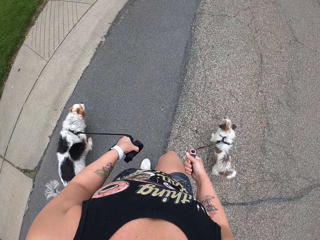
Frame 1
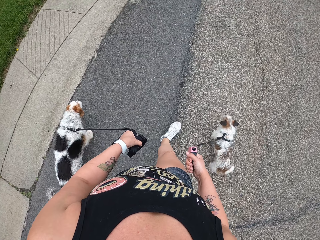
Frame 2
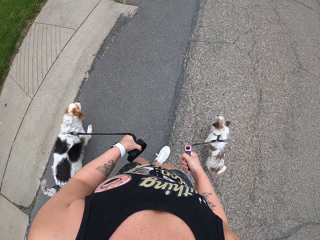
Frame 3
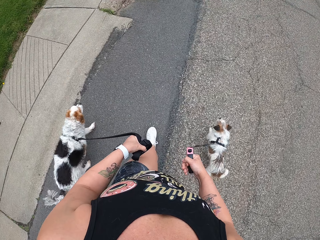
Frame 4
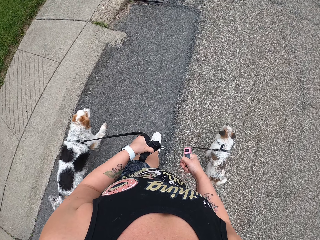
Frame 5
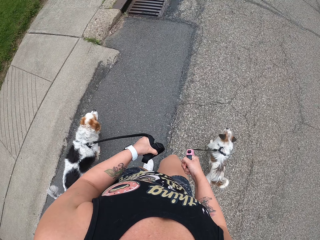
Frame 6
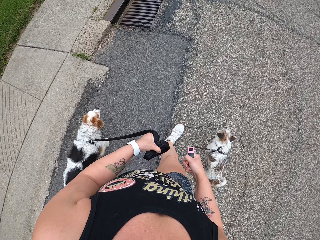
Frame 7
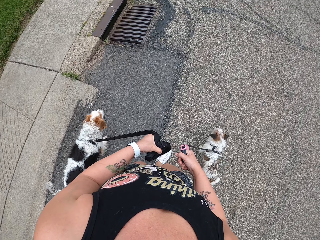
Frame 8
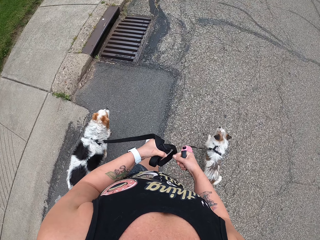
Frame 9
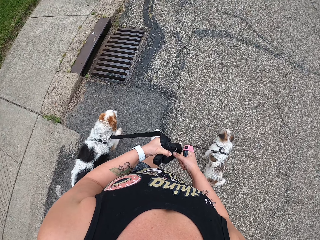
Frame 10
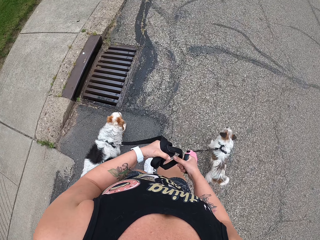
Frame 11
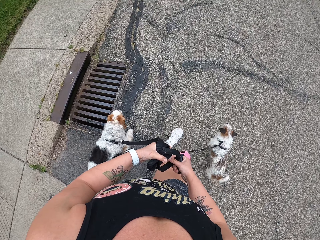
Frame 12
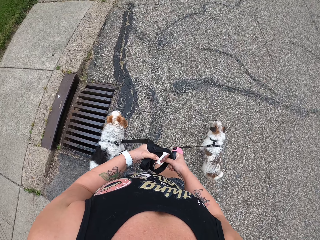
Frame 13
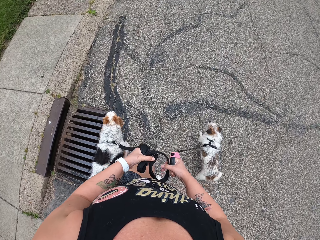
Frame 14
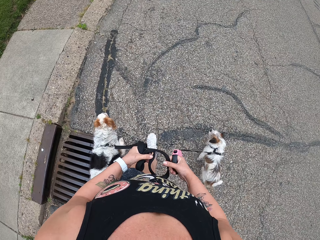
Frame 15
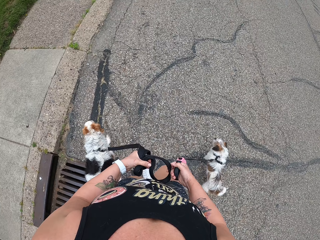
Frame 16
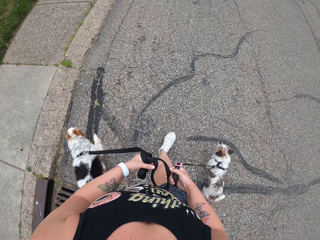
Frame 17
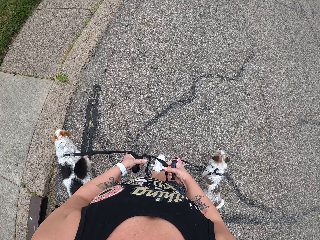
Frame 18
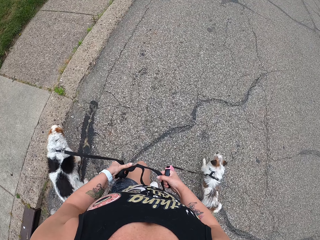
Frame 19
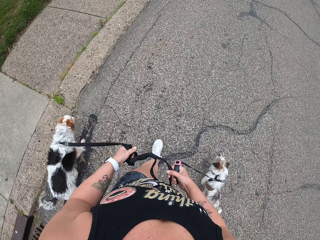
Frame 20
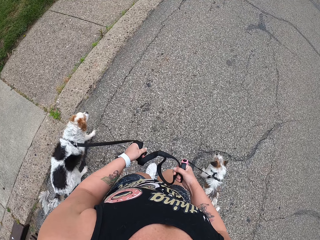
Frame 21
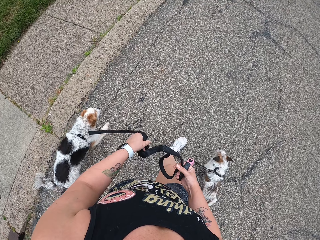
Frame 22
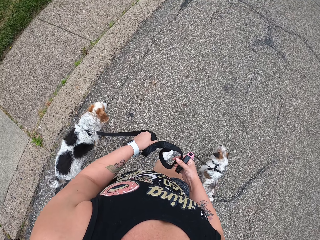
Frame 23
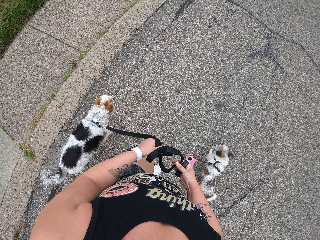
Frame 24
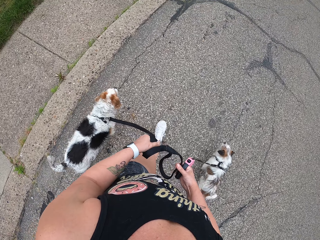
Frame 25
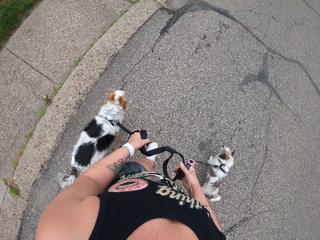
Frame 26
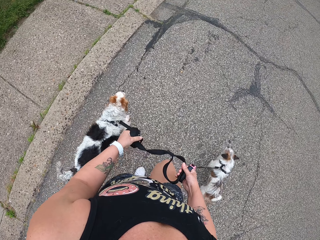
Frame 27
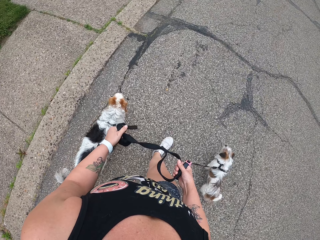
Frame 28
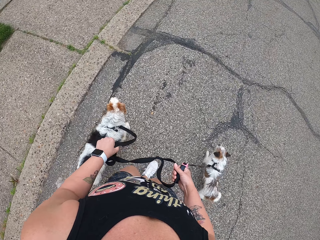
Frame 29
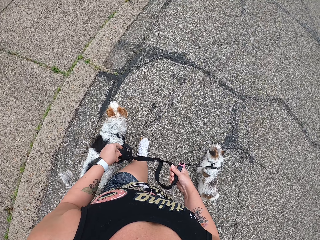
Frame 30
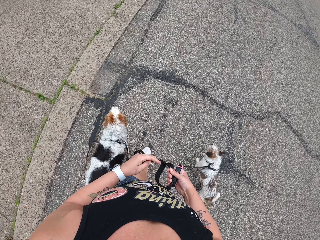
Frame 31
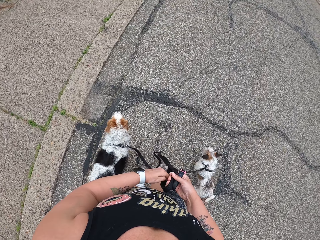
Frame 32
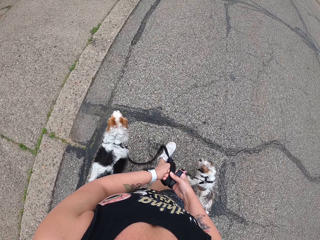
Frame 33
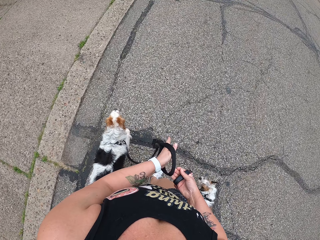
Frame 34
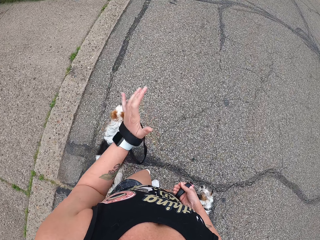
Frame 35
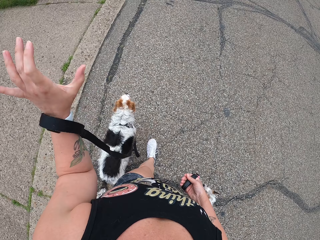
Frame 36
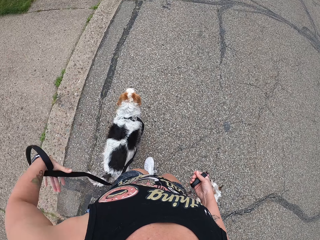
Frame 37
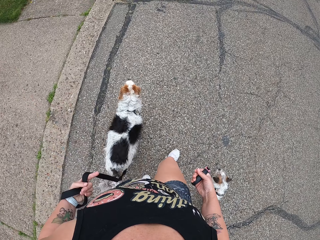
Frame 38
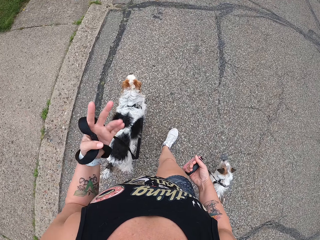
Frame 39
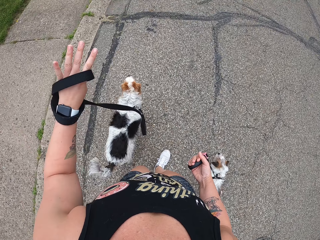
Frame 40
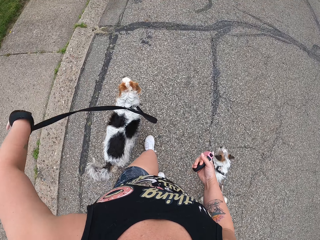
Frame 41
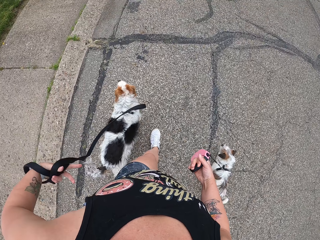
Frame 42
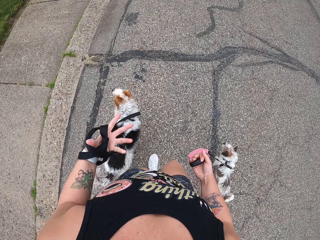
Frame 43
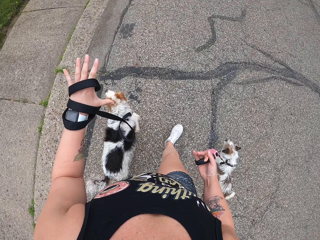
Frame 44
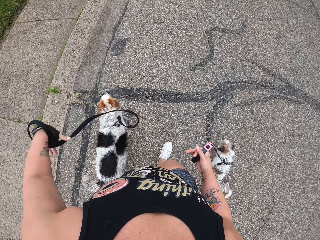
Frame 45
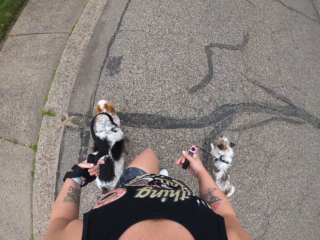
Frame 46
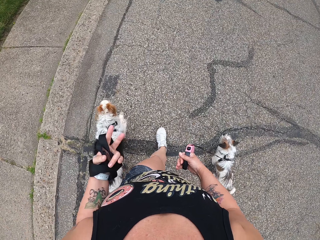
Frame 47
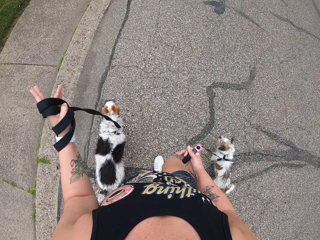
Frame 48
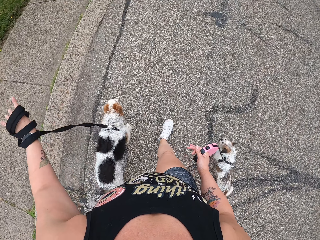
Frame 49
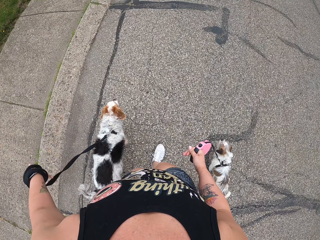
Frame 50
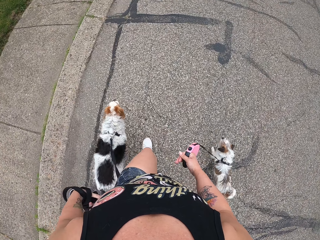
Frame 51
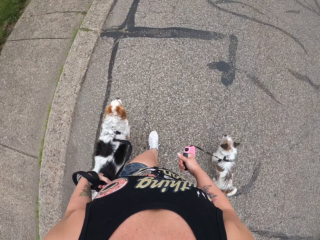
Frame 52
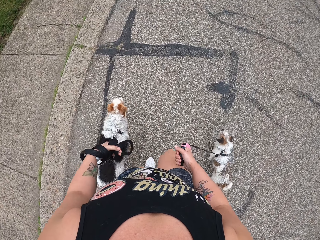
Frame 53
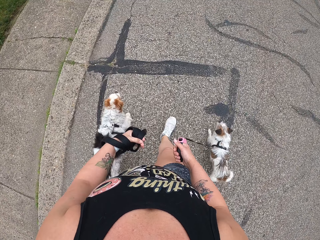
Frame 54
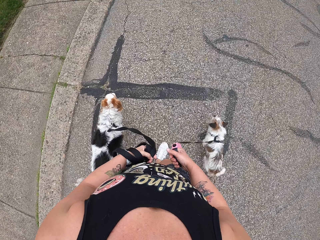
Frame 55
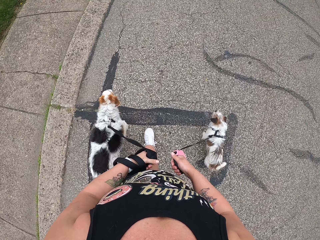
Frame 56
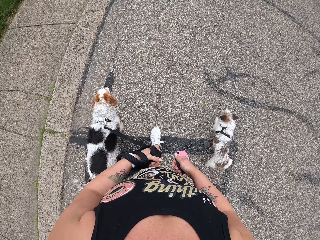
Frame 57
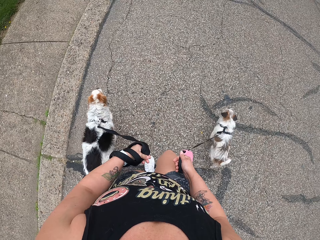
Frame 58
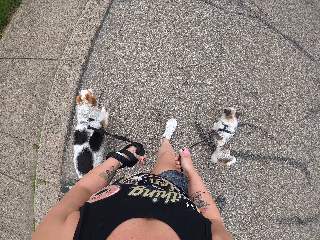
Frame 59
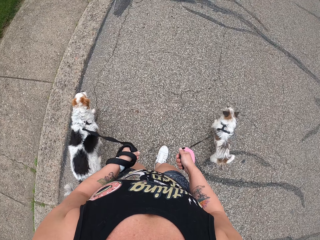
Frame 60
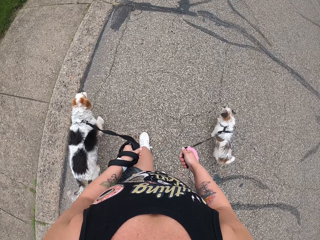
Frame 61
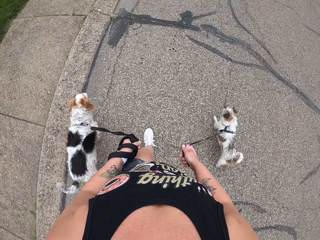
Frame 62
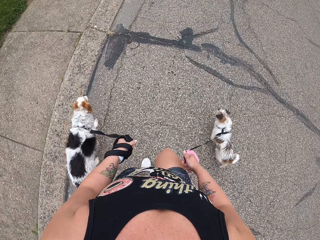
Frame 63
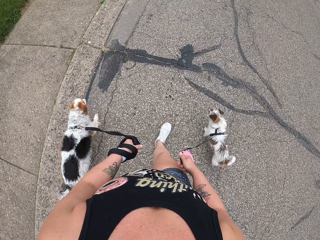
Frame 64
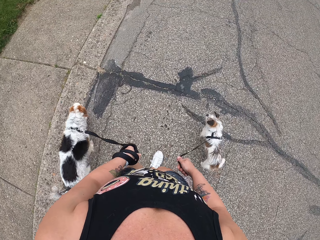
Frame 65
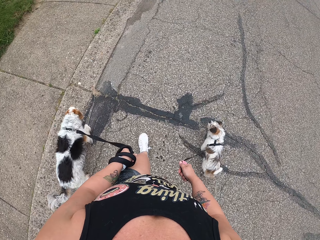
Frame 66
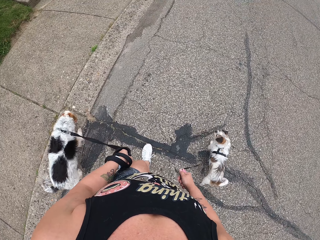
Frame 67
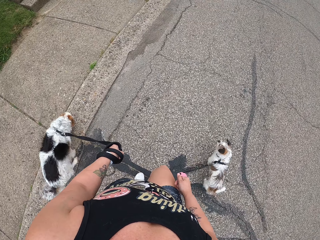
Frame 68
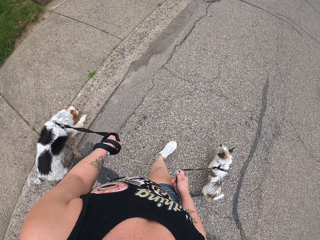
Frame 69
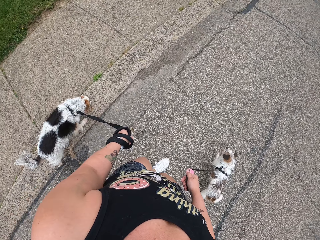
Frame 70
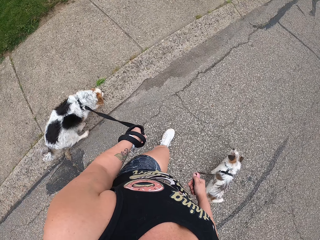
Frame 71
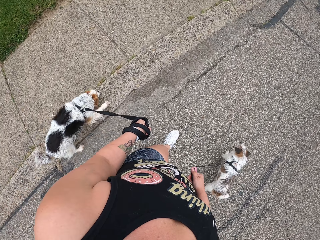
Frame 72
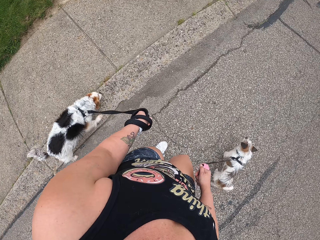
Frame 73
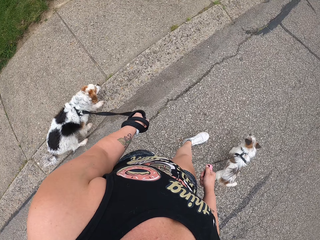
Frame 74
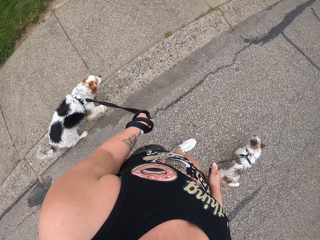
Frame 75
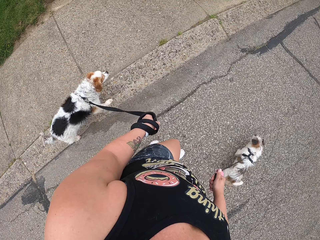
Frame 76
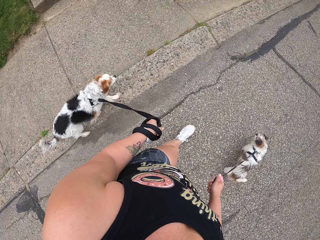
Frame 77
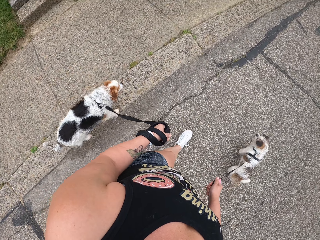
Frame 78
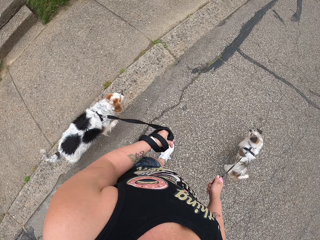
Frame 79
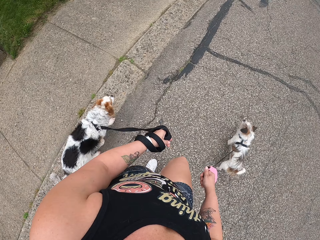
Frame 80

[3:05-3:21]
The camera wearer touches the dog leash. She holds the leash with both hands. She puts her hand in the leash. She pulls her hand off the leash. She lifts her hand. She adjusts the dog leash in her hand. She rolls the leash around her hand. She walks the dogs on the road.

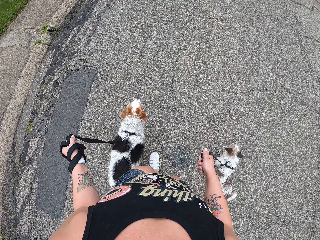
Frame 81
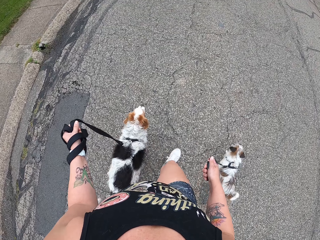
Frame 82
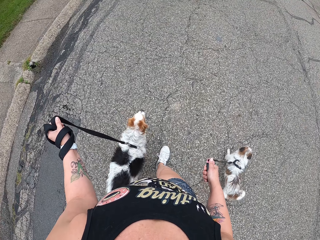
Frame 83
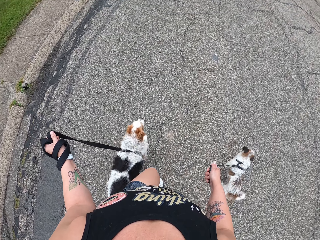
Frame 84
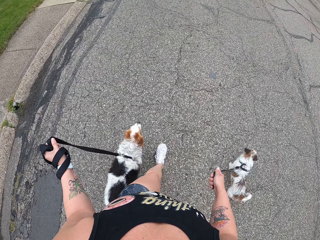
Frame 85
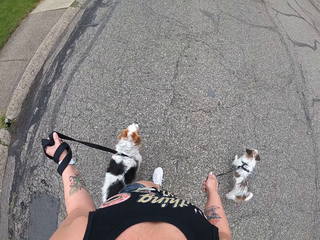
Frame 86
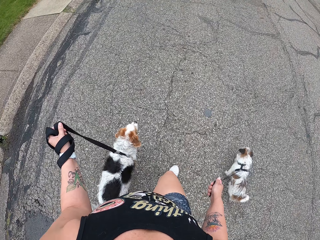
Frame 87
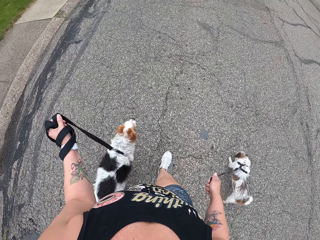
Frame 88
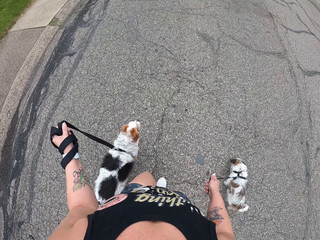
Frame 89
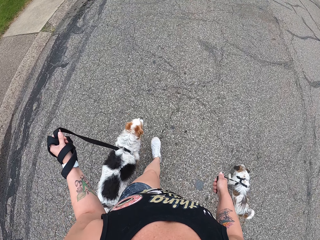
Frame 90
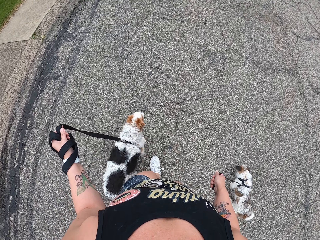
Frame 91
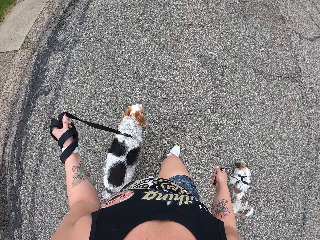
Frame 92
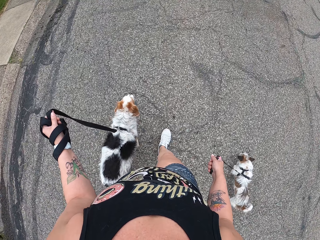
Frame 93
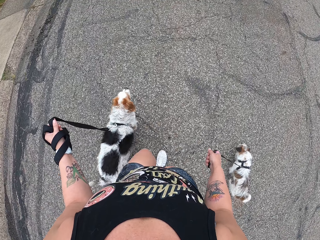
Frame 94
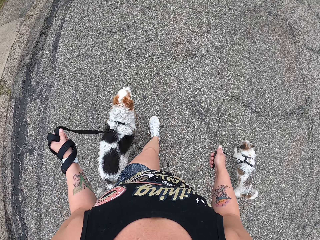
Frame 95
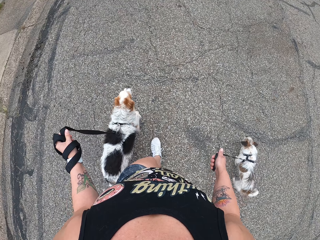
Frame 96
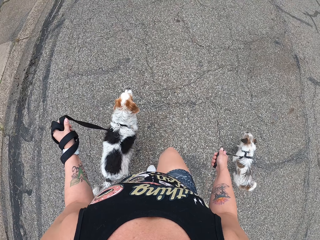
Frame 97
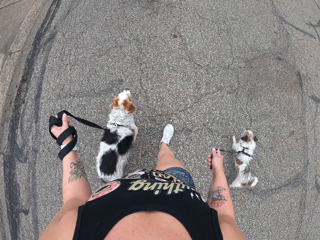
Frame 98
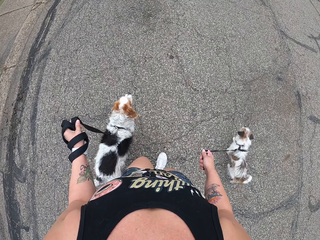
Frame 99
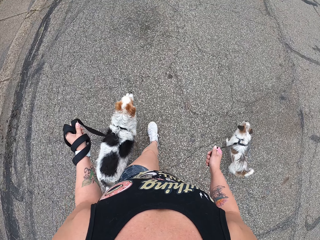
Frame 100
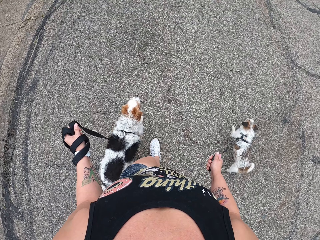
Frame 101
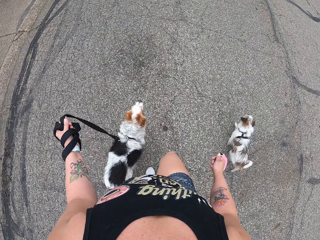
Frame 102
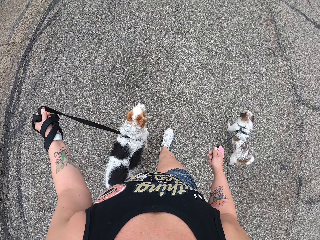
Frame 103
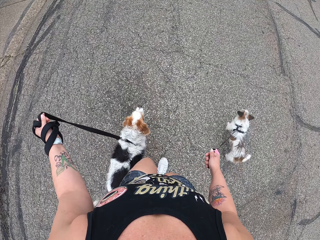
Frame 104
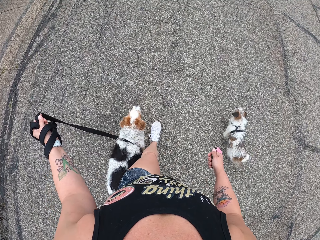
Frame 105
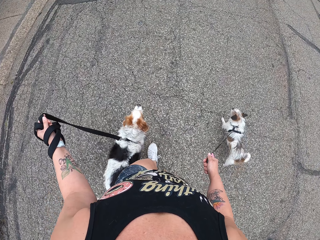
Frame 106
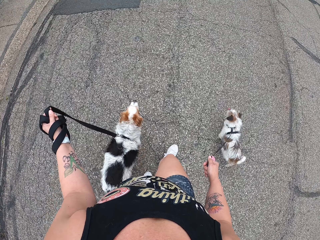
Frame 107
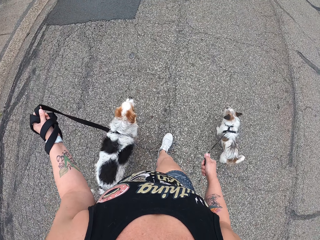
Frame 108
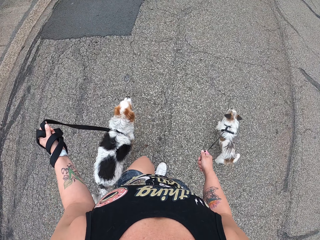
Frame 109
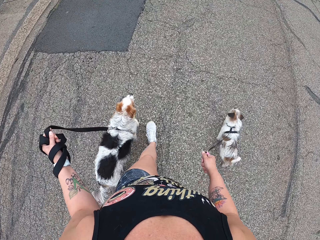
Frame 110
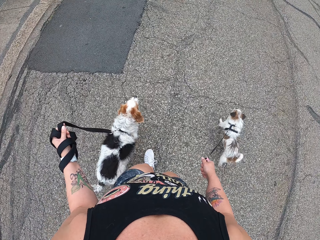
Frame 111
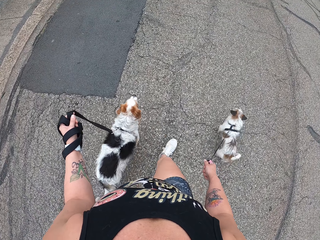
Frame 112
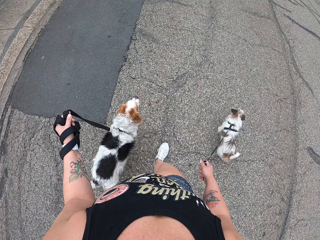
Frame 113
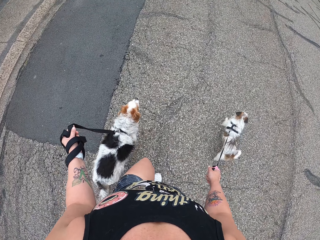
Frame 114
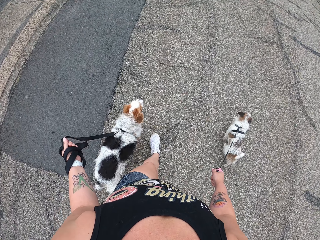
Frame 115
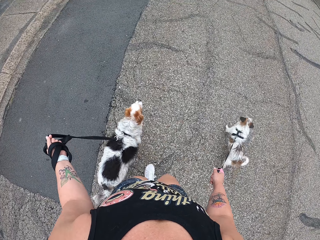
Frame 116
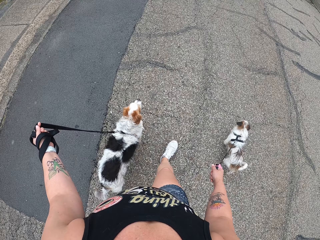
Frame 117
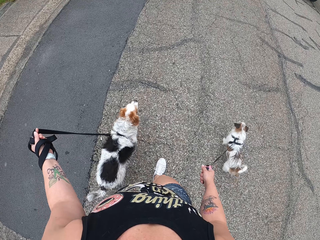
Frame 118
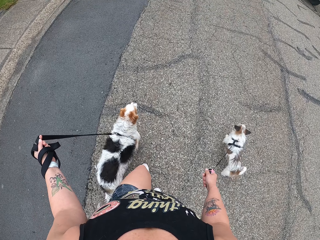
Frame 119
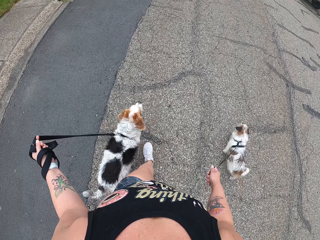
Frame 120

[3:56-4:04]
The camera wearer pulls the leash. They walk the dogs on the road.
